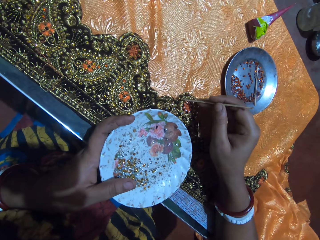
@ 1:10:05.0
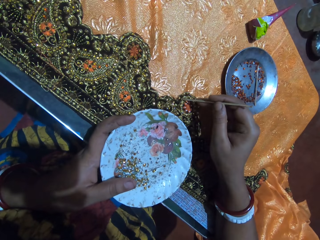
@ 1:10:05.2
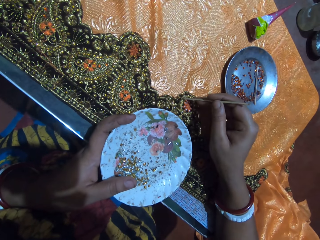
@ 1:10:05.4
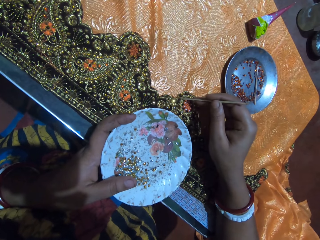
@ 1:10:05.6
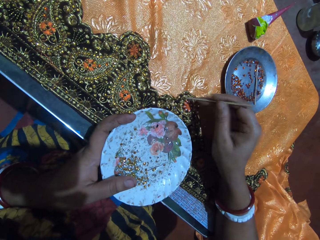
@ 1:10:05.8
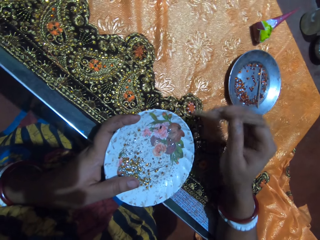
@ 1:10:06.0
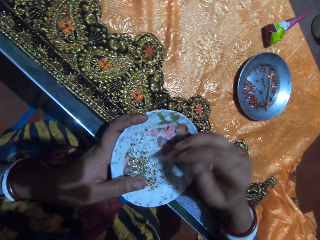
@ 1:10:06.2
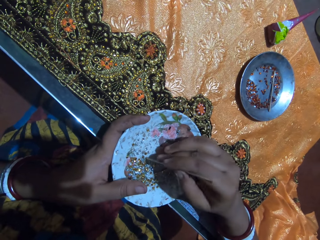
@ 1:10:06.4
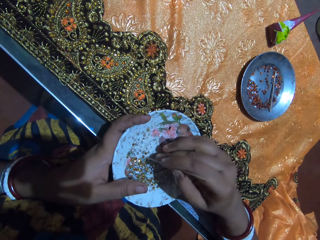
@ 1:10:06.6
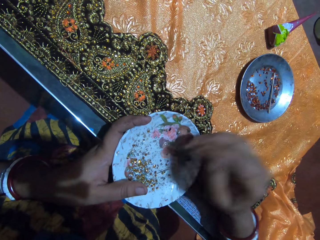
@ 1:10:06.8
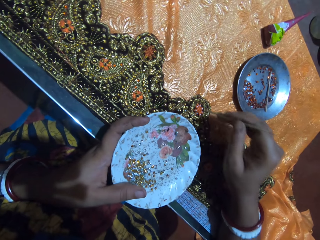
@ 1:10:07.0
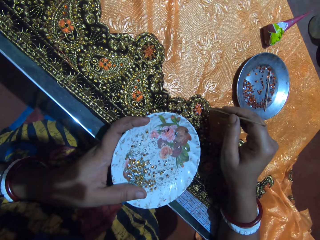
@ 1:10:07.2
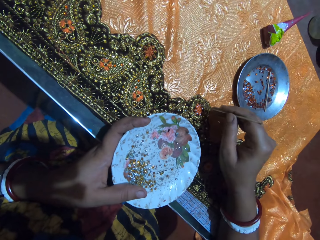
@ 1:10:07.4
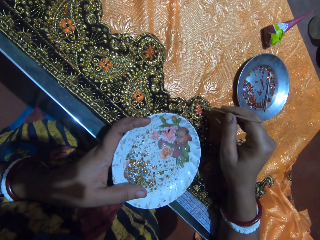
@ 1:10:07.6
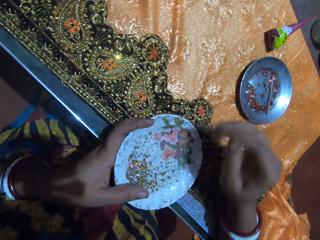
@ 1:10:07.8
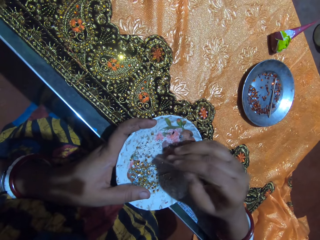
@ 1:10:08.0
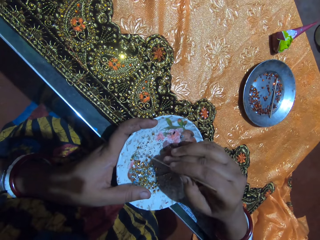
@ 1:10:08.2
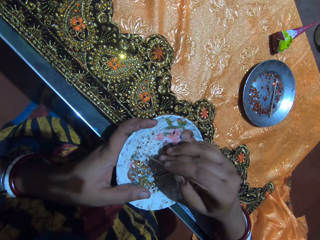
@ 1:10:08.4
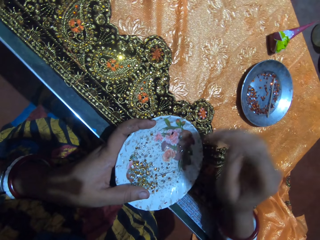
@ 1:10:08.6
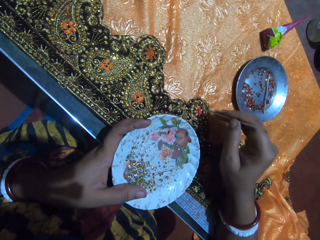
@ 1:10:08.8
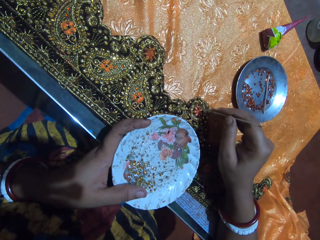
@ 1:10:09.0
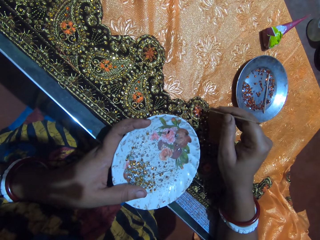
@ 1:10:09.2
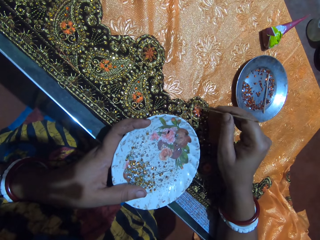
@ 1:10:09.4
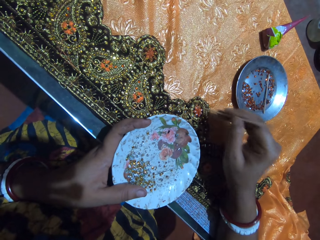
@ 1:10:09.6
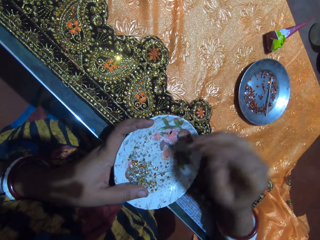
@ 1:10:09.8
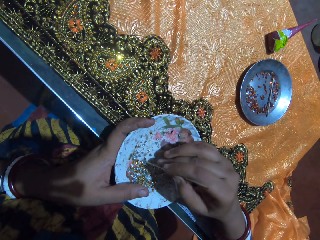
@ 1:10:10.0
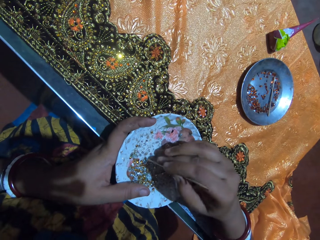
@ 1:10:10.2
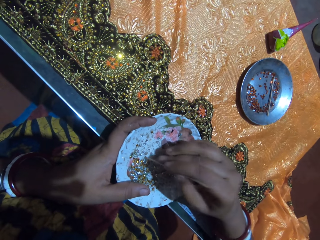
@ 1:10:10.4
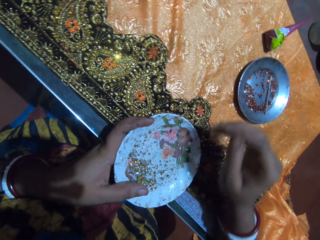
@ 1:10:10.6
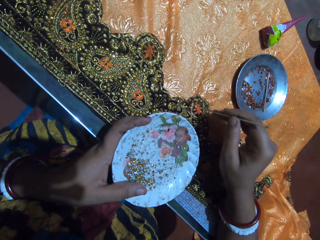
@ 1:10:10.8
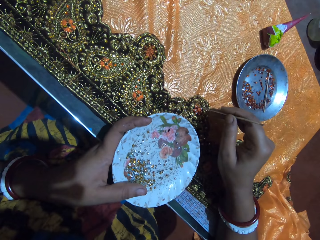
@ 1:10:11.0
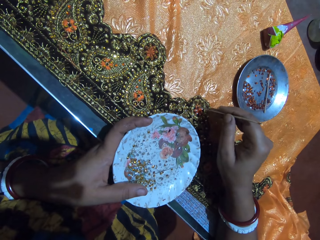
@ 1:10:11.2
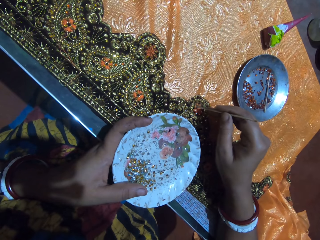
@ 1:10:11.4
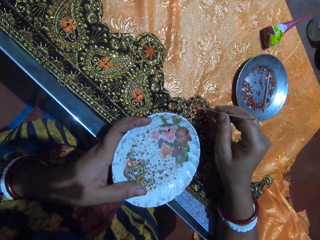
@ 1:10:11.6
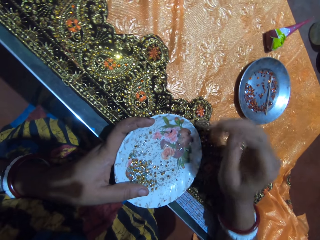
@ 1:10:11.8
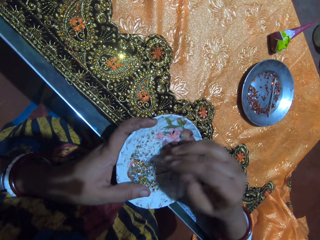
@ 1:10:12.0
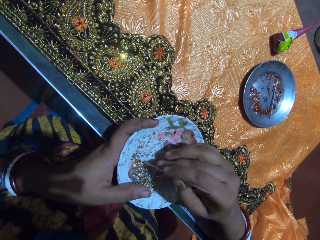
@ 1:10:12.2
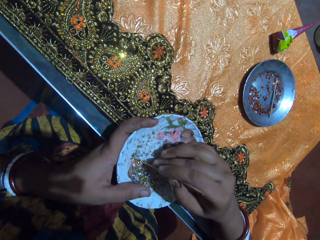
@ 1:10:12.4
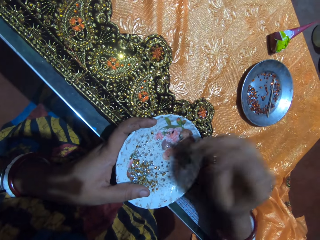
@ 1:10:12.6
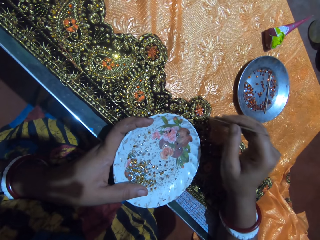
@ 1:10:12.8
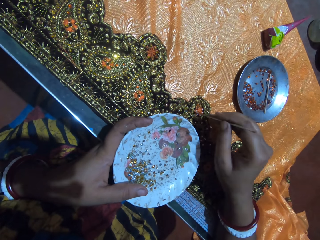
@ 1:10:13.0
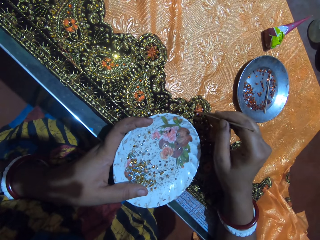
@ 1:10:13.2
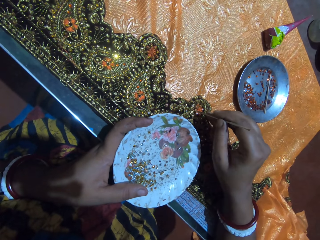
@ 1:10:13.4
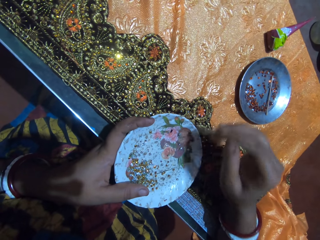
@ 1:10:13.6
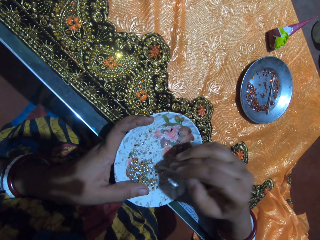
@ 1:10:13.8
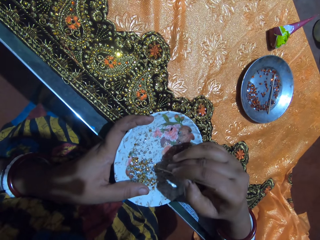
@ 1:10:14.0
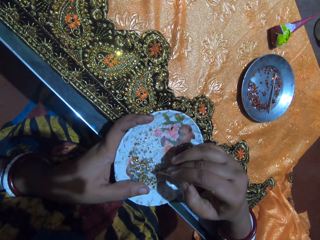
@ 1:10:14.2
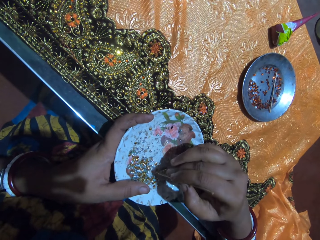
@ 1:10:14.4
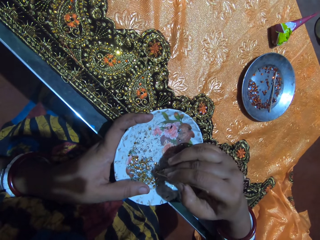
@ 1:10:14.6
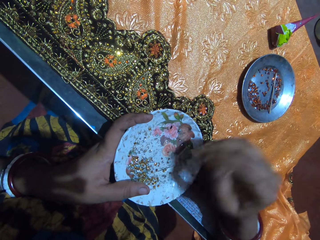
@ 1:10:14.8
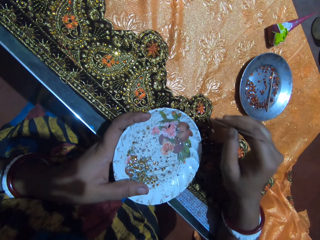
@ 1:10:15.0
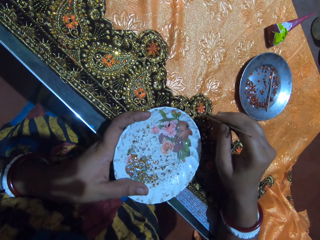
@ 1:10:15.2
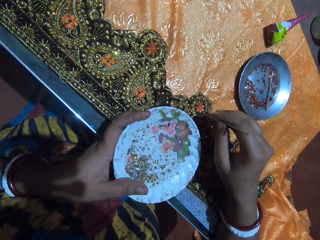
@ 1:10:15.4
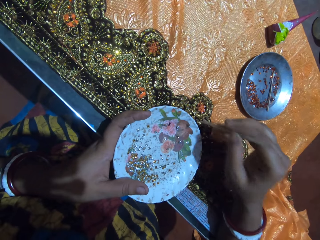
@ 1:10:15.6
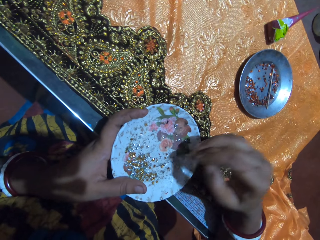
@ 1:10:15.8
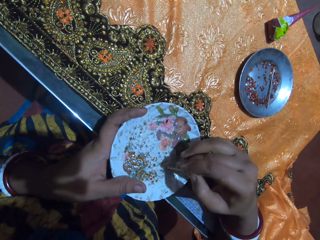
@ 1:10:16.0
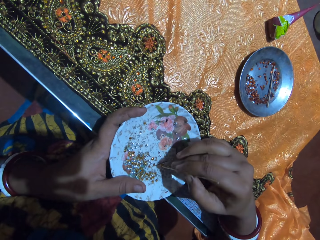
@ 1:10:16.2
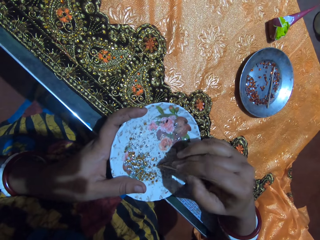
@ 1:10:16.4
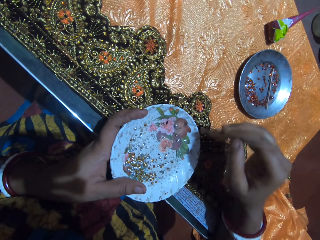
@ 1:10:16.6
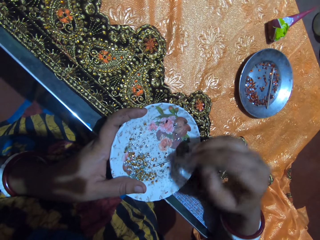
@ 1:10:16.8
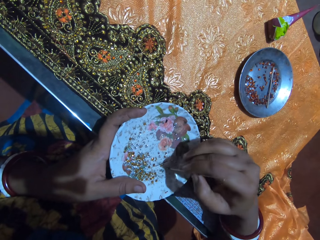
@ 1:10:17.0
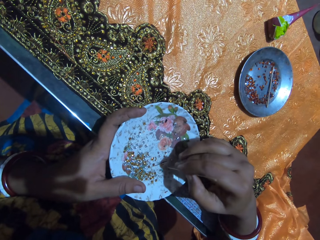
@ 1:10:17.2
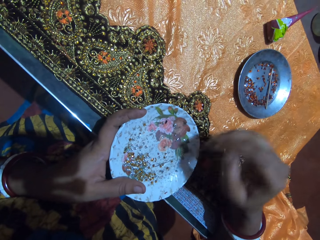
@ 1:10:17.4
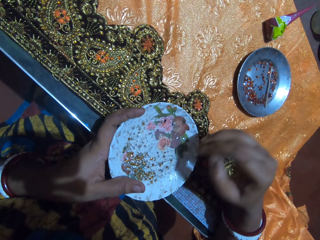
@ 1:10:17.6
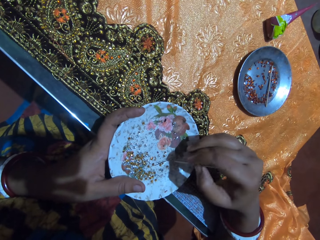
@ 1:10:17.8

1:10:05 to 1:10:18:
The camera wearer drops the rhinestone on the fabric on the table with the jewel picker in her right hand. She picks a rhinestone from the plate in her left hand with the jewel picker in her right hand. She drops the rhinestone on the fabric on the table with the jewel picker in her right hand. She picks a rhinestone from the plate in her left hand with the jewel picker in her right hand. She drops the rhinestone on the fabric on the table with the jewel picker in her right hand. She picks a rhinestone from the plate in her left hand with the jewel picker in her right hand. She drops the rhinestone on the fabric on the table with the jewel picker in her right hand. She picks a rhinestone from the plate in her left hand with the jewel picker in her right hand. She drops the rhinestone on the fabric on the table with the jewel picker in her right hand. She picks a rhinestone from the plate in her left hand with the jewel picker in her right hand. She drops the rhinestone on the fabric on the table with the jewel picker in her right hand. She picks a rhinestone from the plate in her left hand with the jewel picker in her right hand.

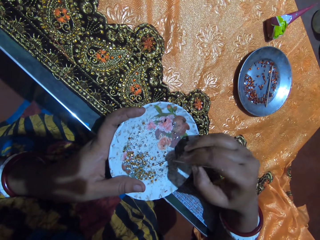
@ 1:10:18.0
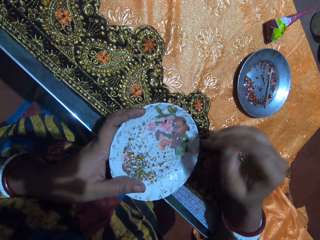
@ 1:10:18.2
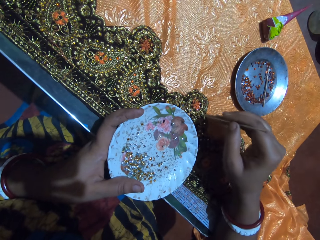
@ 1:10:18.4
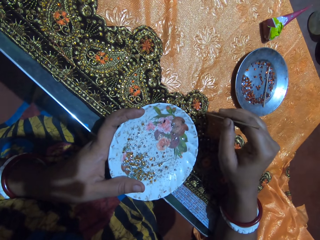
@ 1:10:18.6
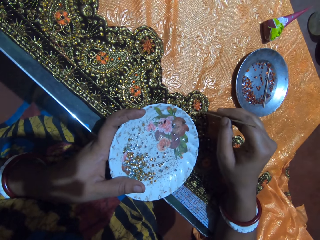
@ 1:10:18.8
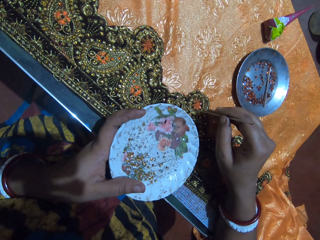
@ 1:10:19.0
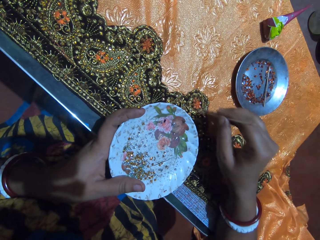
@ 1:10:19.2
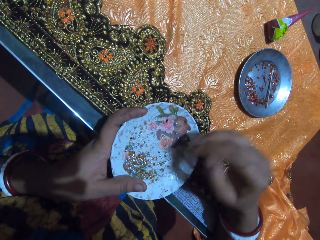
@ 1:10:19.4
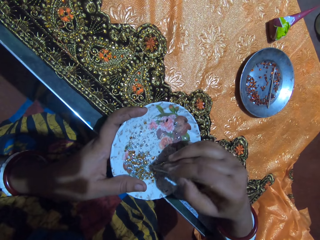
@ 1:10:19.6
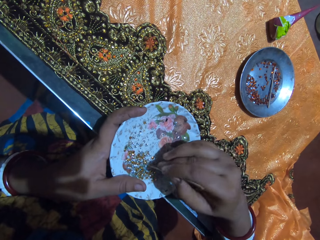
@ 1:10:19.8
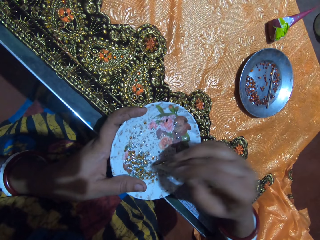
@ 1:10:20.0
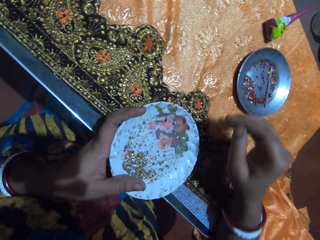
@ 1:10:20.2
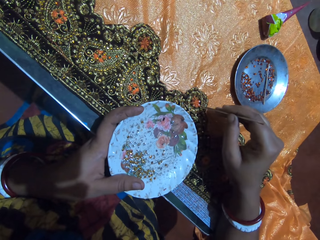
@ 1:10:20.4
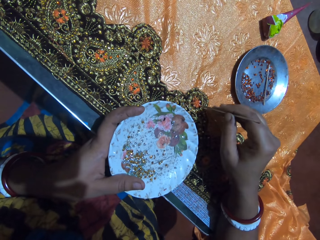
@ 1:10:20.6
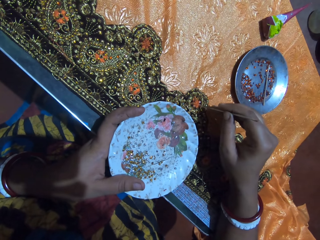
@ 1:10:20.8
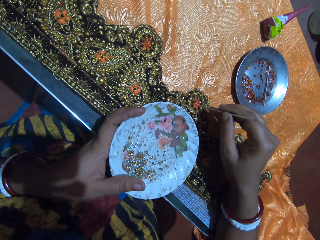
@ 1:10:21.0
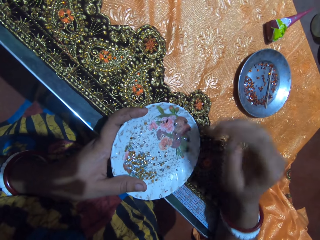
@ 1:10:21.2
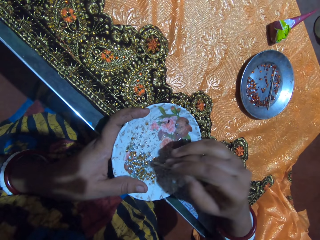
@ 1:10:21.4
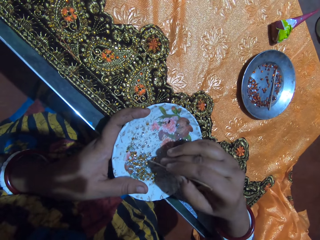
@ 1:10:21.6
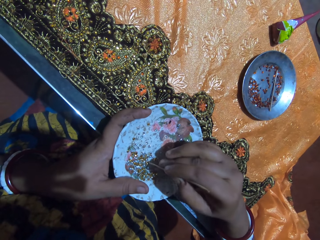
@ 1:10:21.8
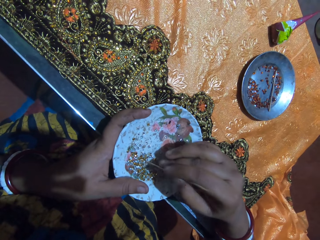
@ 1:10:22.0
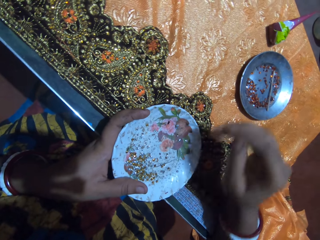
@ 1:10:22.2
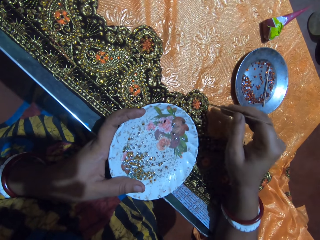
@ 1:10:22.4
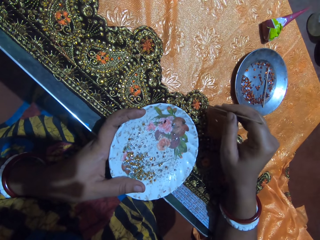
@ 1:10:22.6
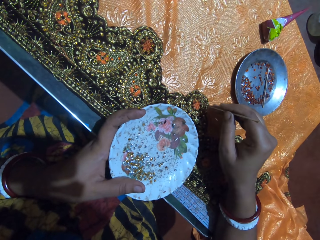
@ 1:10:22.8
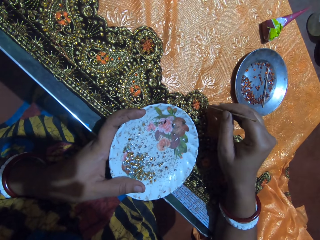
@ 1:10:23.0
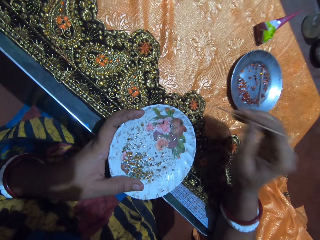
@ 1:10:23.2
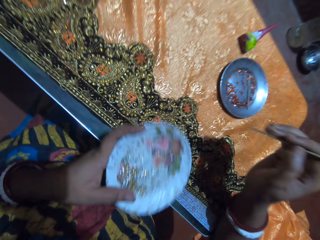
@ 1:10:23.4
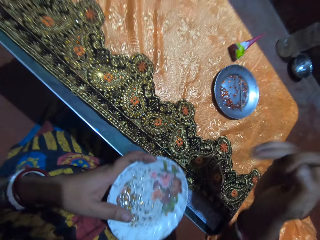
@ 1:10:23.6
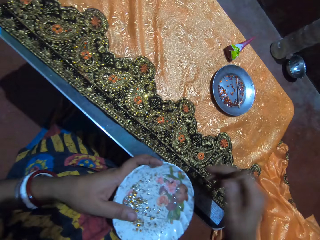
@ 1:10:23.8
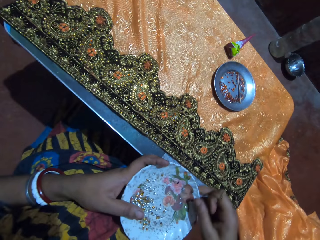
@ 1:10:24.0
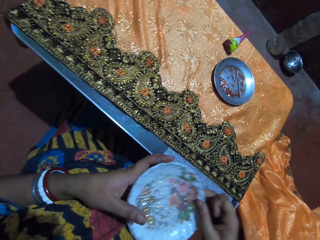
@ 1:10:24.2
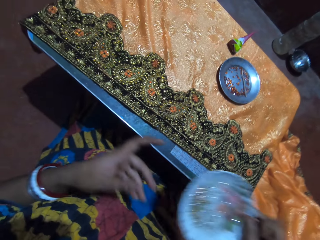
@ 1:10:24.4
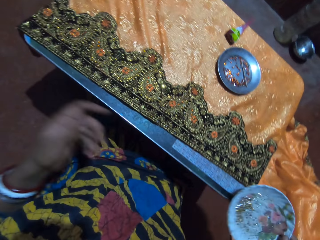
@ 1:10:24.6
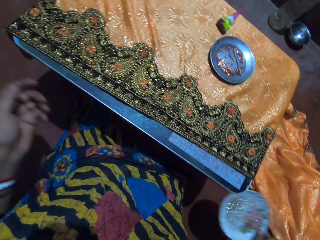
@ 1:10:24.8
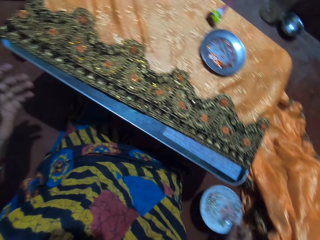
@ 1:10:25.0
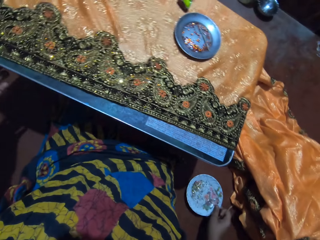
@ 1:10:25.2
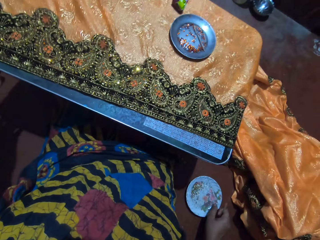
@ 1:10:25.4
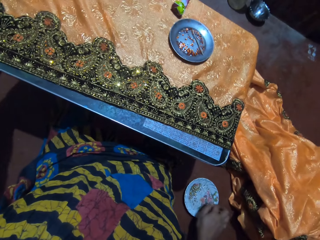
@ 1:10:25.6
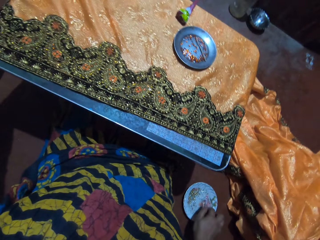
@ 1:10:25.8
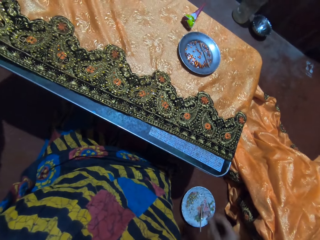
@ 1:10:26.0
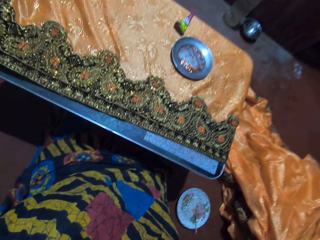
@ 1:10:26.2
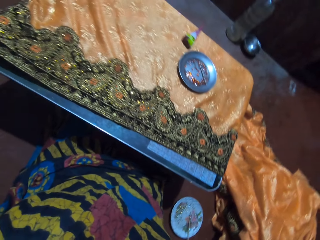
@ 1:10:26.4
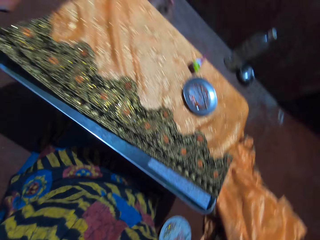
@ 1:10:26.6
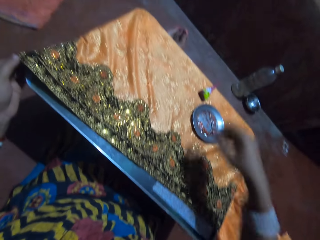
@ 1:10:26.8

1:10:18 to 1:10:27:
The camera wearer drops the rhinestone on the fabric on the table with the jewel picker in her right hand. She picks a rhinestone from the plate in her left hand with the jewel picker in her right hand. She drops the rhinestone on the fabric on the table with the jewel picker in her right hand. She picks a rhinestone from the plate in her left hand with the jewel picker in her right hand. She drops the rhinestone on the fabric on the table with the jewel picker in her right hand. She looks at the plate. She passes the plate from her left hand to her right hand. She drops the plate on the floor with her right hand. She drops the piece of jewel picker in the plate with her right hand.
